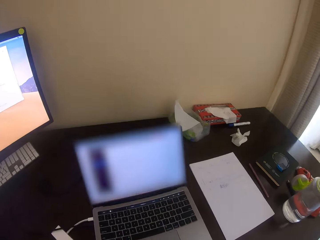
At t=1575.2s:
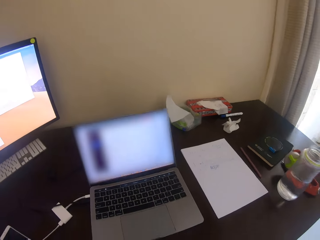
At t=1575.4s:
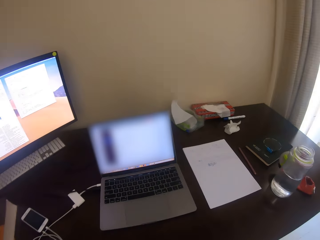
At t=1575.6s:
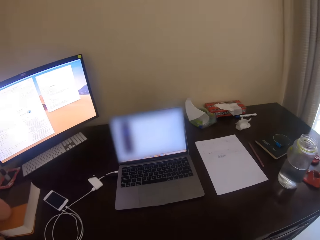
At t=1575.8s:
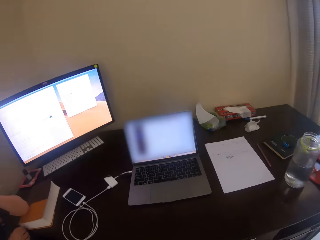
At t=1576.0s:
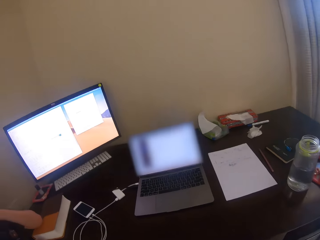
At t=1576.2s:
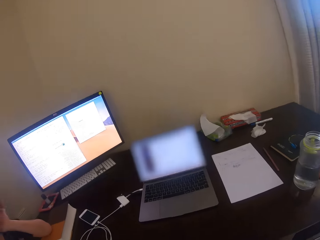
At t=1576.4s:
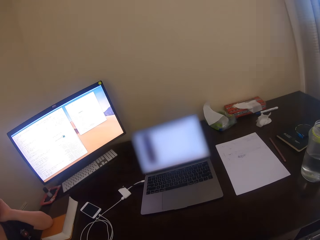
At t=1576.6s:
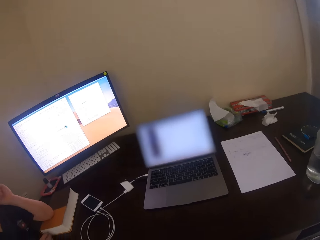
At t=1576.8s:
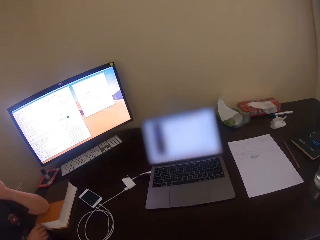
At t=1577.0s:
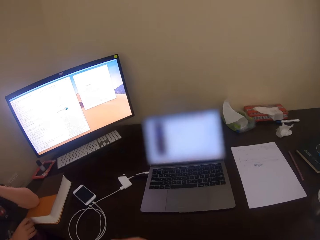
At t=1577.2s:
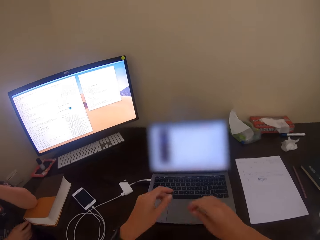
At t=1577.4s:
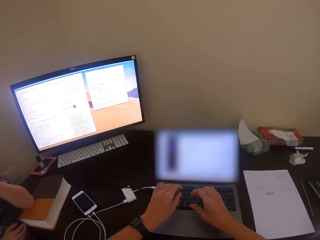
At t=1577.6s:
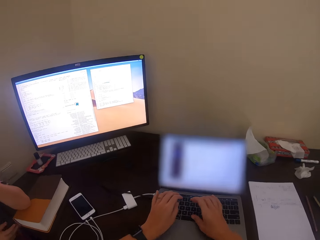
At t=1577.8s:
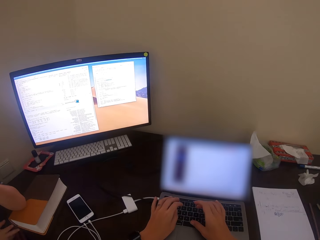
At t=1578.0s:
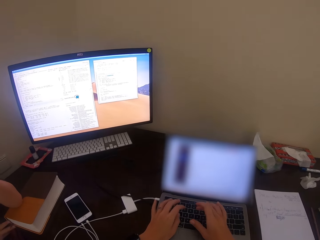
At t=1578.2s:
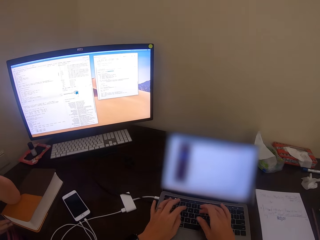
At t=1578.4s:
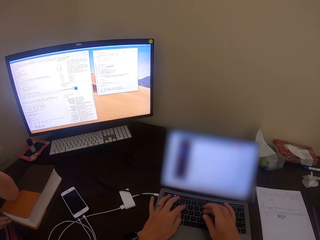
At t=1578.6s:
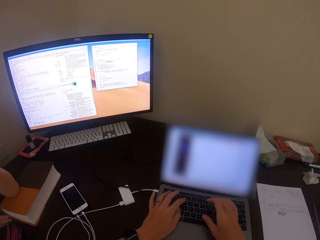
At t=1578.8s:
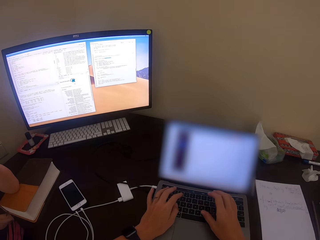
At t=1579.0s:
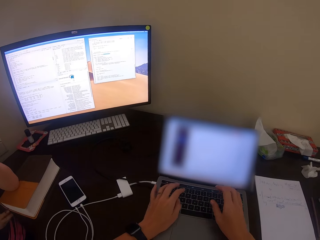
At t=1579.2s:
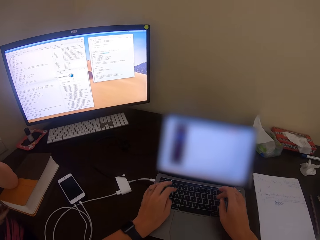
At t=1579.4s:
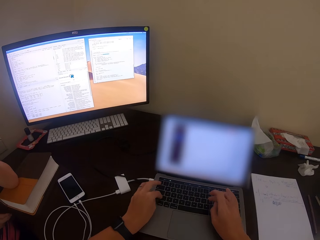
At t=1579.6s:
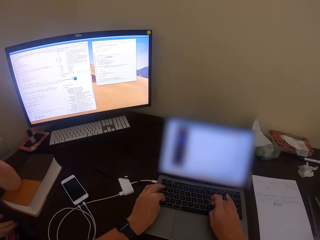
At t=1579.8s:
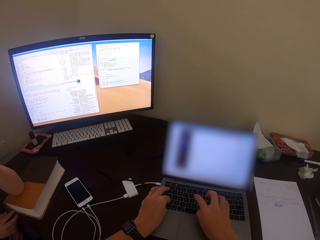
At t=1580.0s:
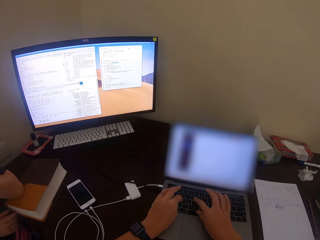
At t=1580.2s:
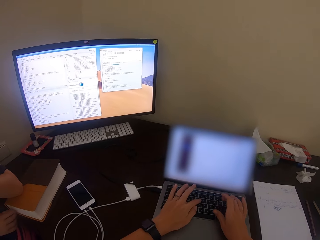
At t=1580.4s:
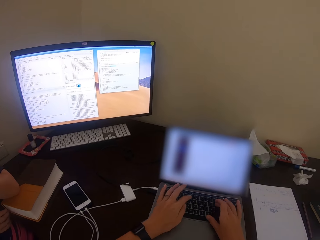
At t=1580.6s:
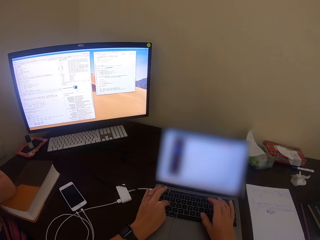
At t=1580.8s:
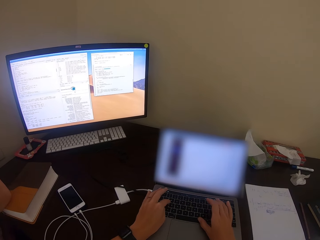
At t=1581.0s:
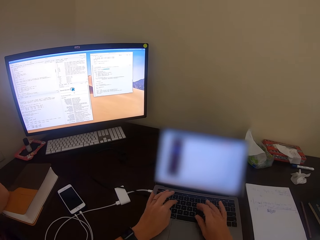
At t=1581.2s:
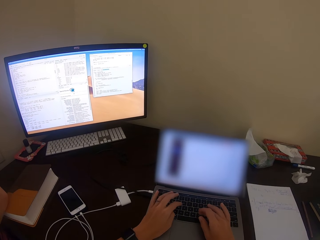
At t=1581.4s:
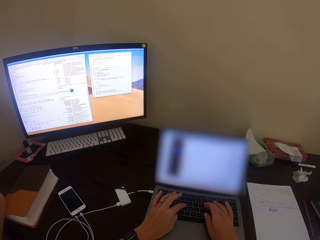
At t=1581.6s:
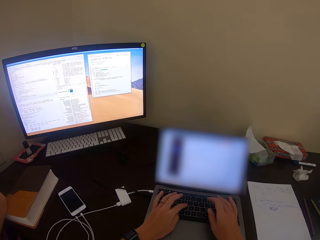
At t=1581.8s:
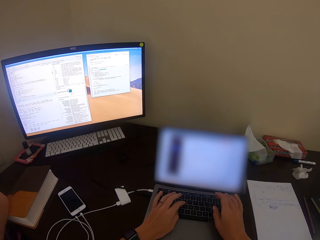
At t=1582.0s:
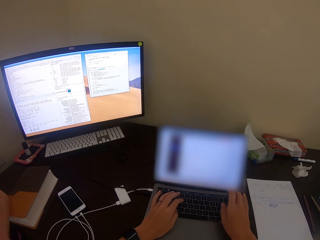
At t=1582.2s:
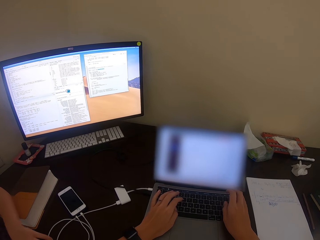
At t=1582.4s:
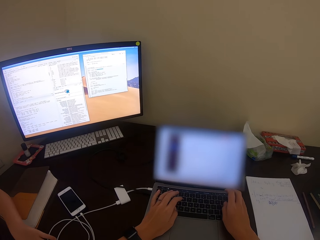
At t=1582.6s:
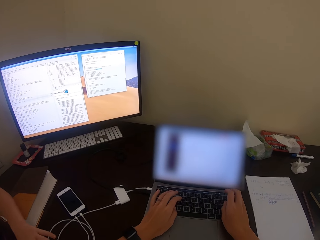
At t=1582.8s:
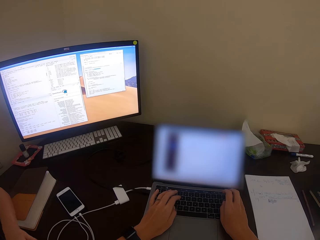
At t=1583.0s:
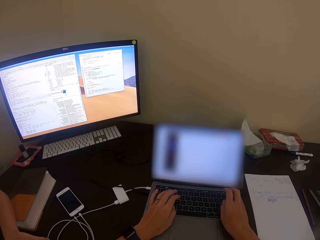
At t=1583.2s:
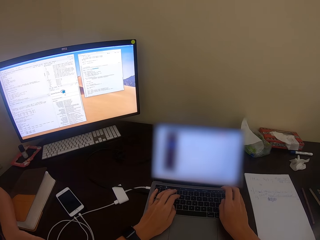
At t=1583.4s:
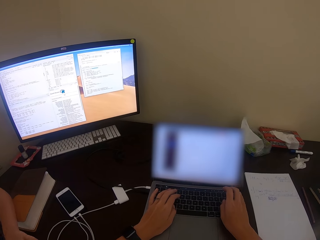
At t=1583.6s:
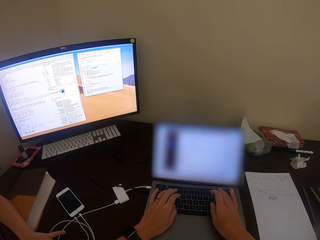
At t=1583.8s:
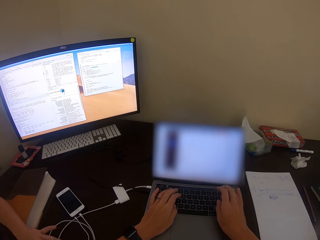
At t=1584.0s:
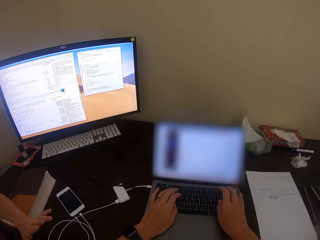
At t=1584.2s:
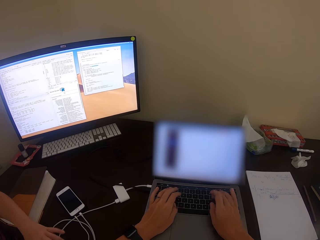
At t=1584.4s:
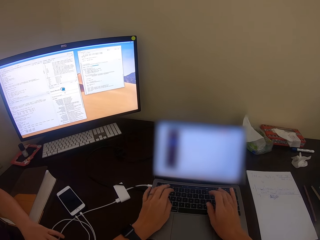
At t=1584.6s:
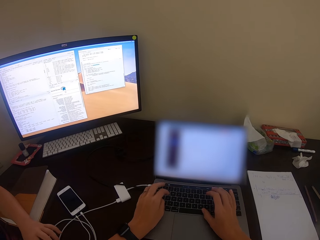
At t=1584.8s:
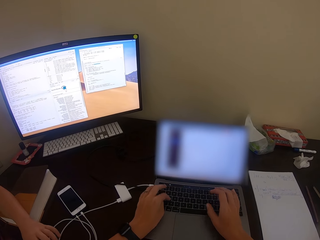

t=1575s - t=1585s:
The camera wearer removes her hands from the keyboard. She looks at the laptop. She types on the laptop keyboard.

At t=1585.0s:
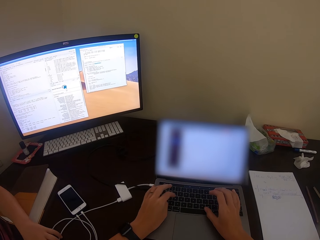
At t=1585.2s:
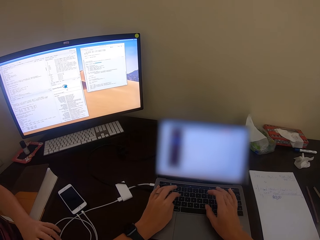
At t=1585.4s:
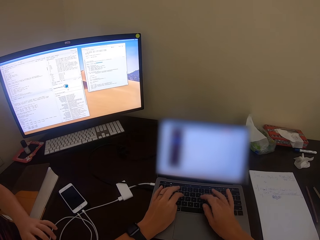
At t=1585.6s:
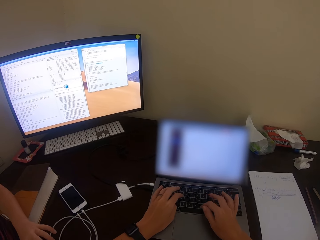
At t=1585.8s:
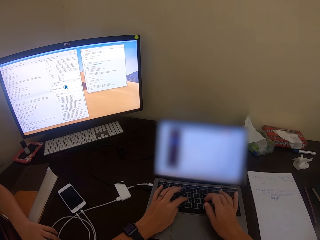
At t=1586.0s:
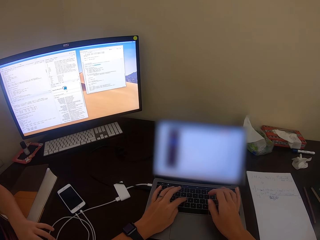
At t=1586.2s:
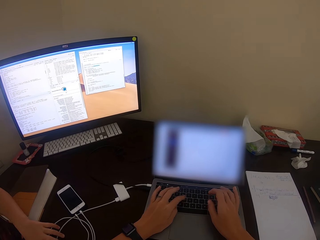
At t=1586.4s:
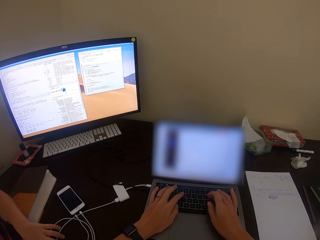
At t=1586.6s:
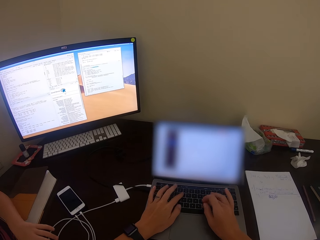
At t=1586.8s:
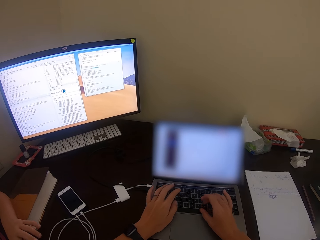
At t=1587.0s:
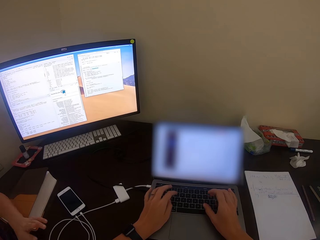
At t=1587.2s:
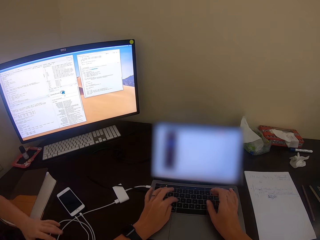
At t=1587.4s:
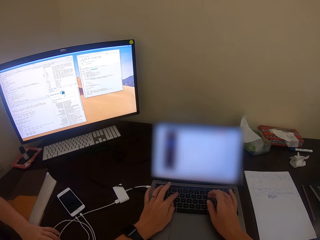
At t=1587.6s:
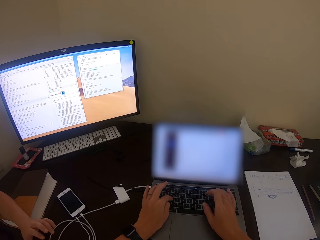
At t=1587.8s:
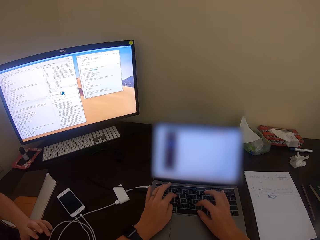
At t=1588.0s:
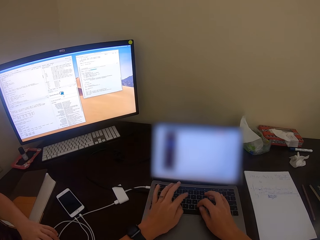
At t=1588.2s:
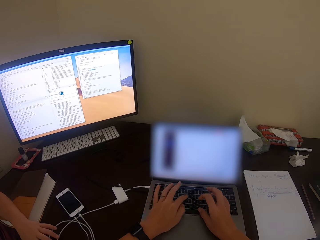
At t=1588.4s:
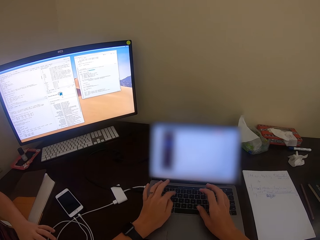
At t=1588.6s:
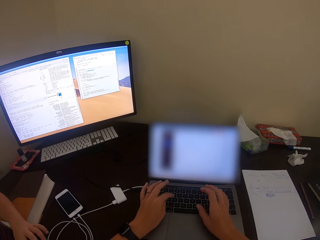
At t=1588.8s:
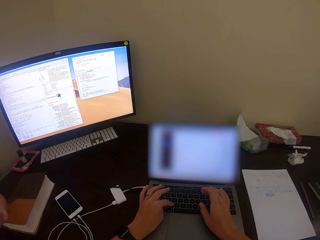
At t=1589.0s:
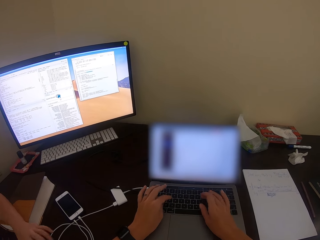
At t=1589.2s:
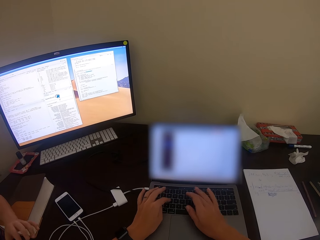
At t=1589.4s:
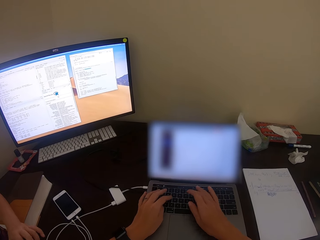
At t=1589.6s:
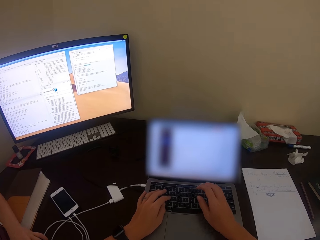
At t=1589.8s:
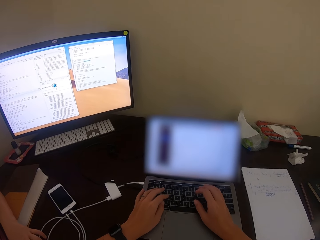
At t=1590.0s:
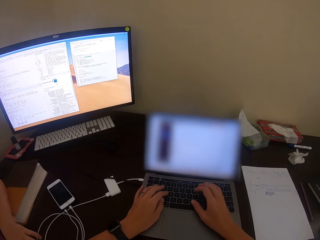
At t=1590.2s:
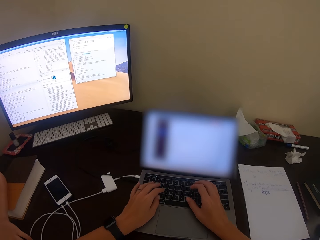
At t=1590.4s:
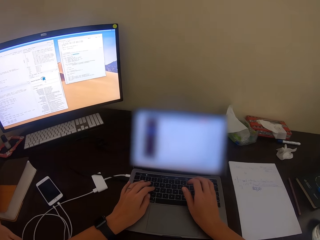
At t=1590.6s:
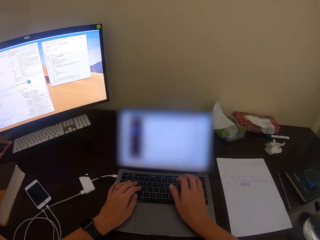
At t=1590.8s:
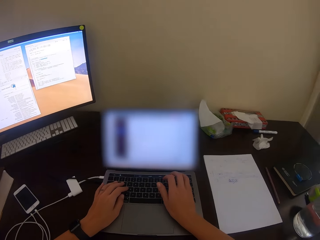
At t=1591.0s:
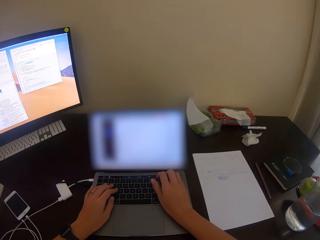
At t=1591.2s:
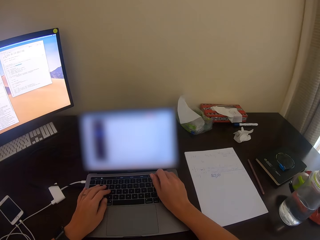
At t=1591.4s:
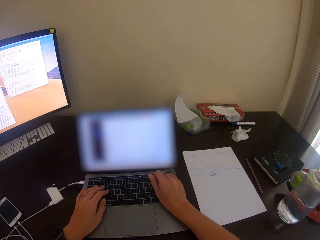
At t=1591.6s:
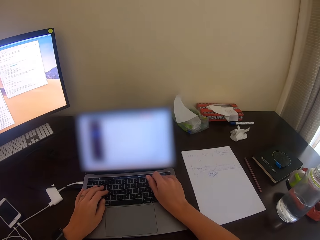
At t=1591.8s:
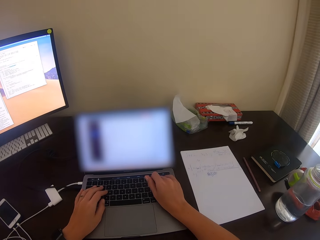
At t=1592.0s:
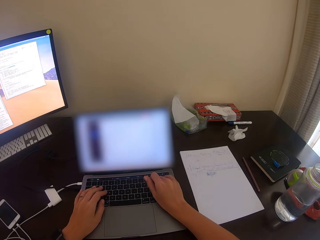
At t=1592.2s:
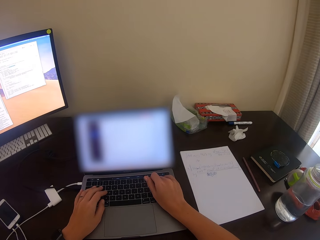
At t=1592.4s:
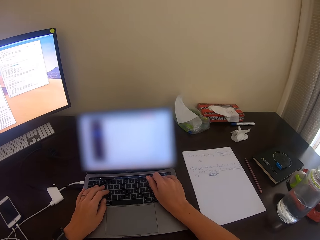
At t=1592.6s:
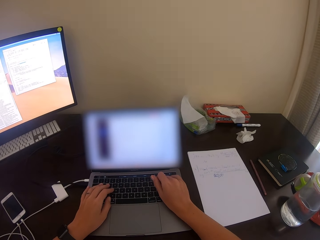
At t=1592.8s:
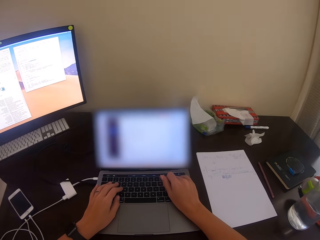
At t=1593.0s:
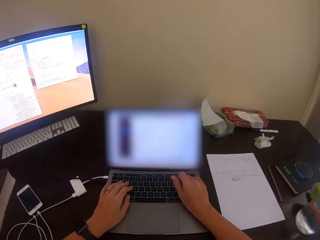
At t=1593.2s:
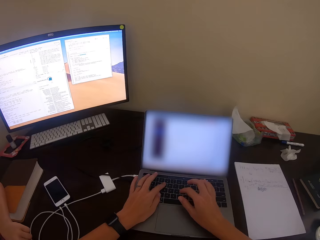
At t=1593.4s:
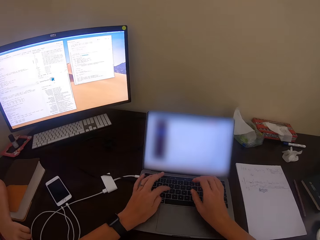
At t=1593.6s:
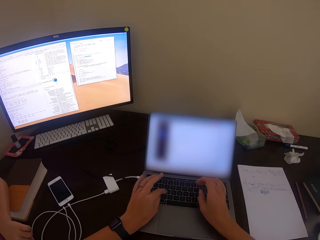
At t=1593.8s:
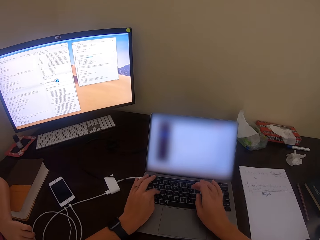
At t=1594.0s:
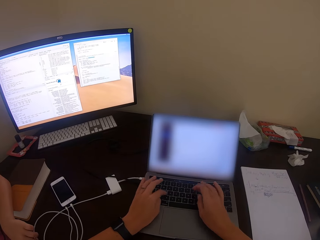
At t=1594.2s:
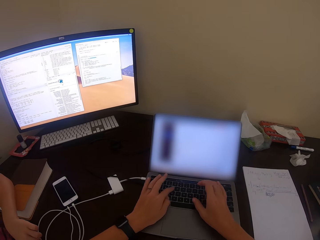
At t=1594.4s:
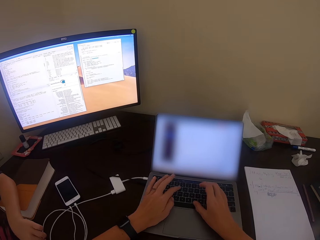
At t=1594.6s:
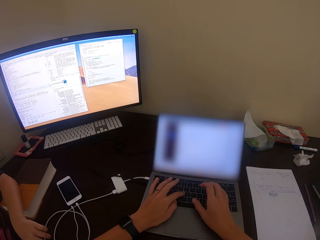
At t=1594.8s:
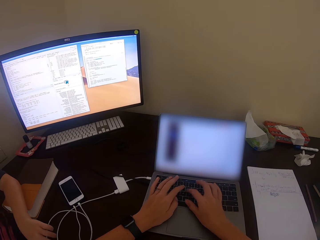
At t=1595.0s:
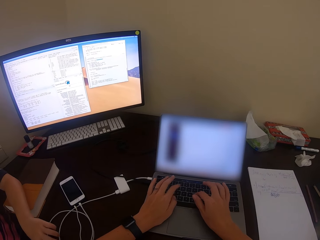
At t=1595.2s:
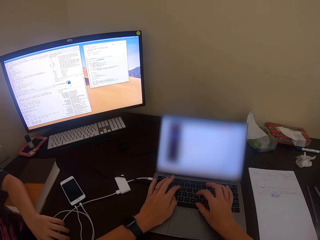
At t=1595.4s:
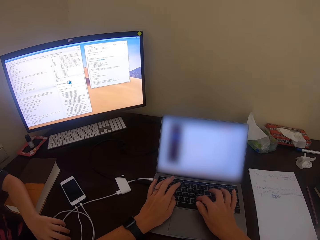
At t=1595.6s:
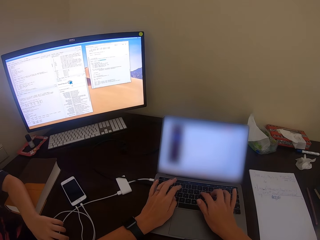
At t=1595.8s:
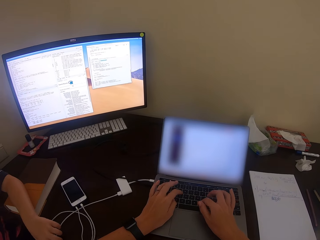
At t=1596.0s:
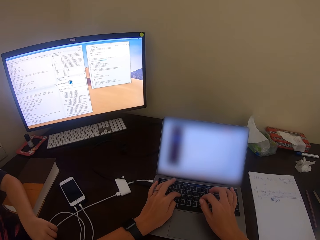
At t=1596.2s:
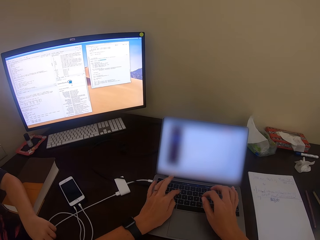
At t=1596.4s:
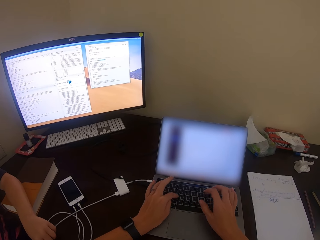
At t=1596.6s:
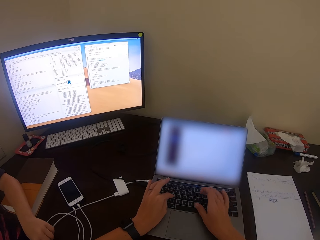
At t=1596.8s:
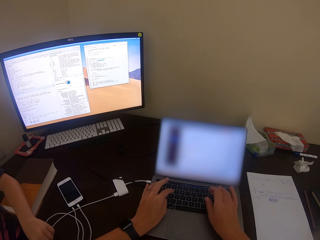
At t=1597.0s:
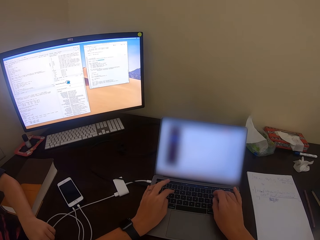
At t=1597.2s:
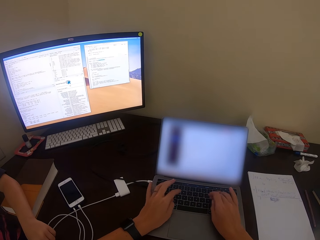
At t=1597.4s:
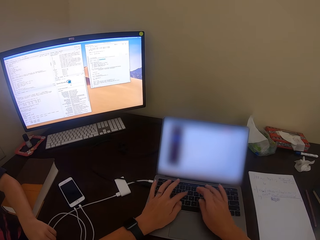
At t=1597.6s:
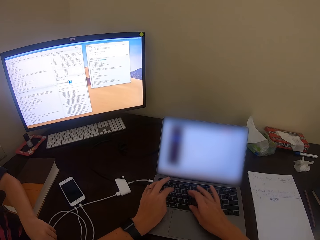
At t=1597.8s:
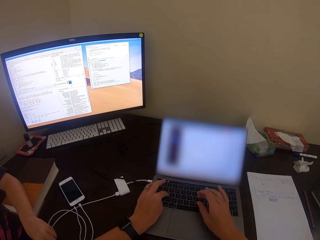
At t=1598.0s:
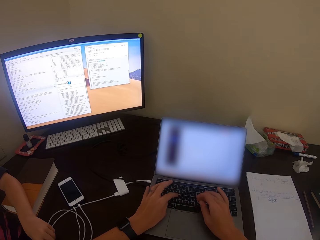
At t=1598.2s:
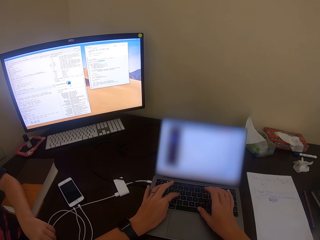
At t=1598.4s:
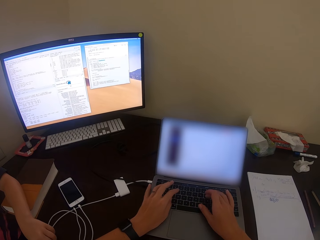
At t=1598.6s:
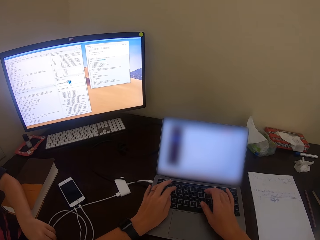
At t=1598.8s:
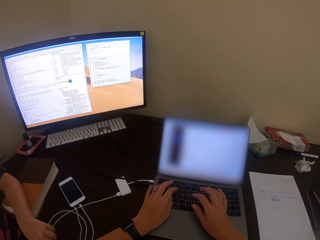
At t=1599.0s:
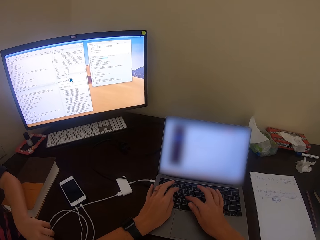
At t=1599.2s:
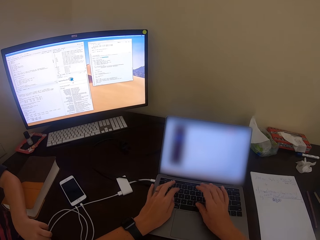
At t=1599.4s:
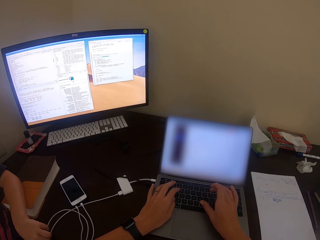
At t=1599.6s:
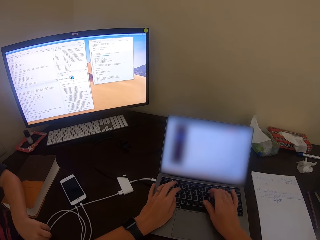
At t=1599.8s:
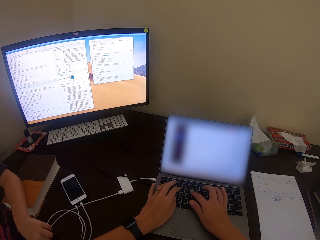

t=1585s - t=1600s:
A man moves the hand. The camera wearer uses the laptop. The man touches the wire. The camera wearer uses the laptop.
